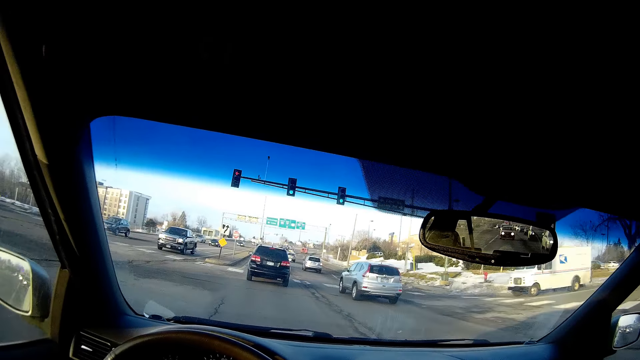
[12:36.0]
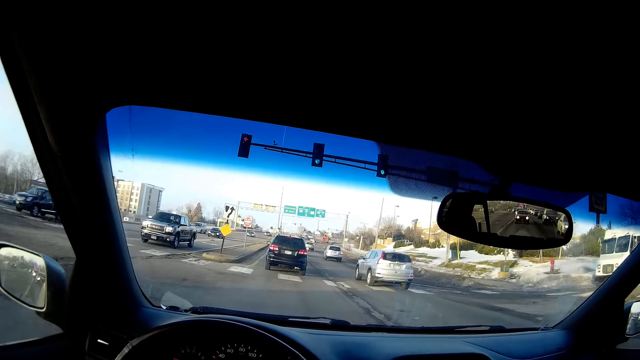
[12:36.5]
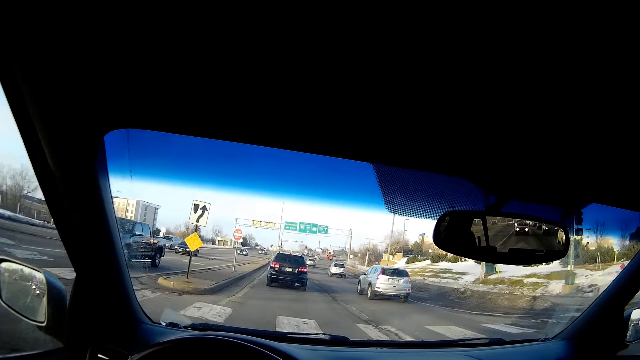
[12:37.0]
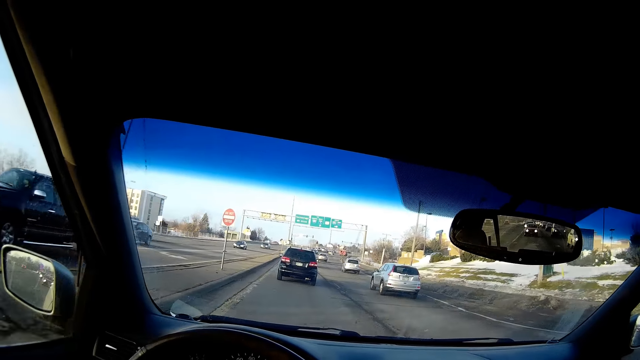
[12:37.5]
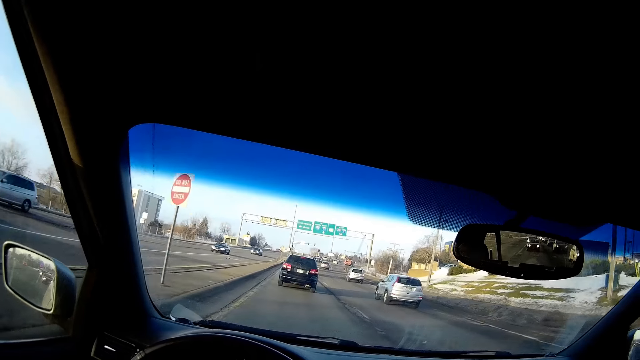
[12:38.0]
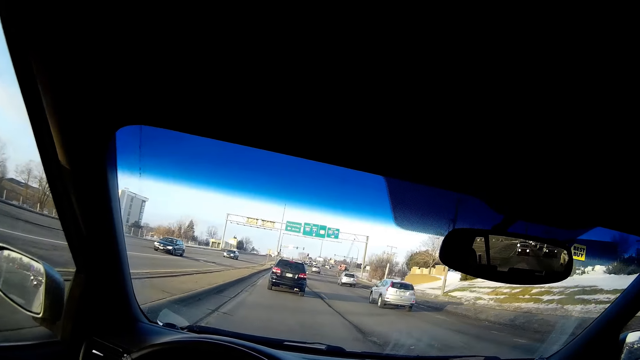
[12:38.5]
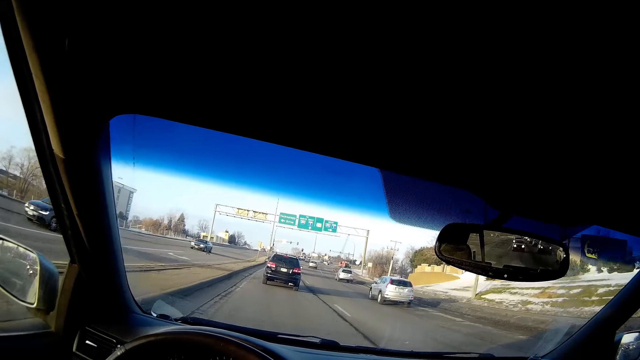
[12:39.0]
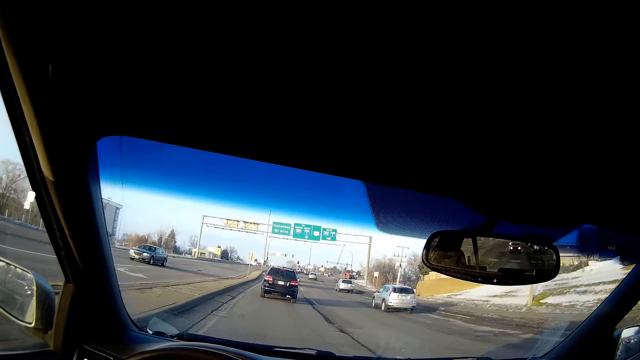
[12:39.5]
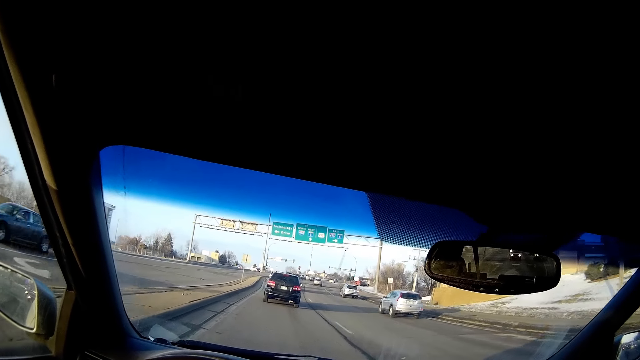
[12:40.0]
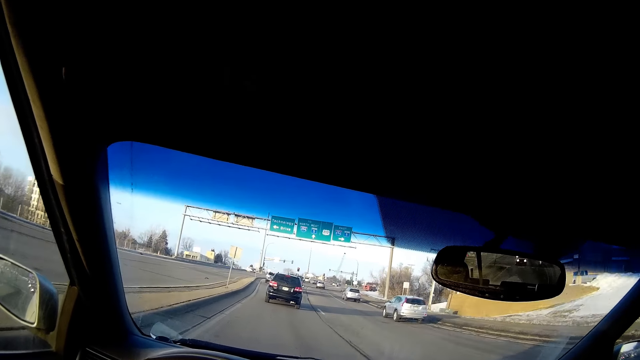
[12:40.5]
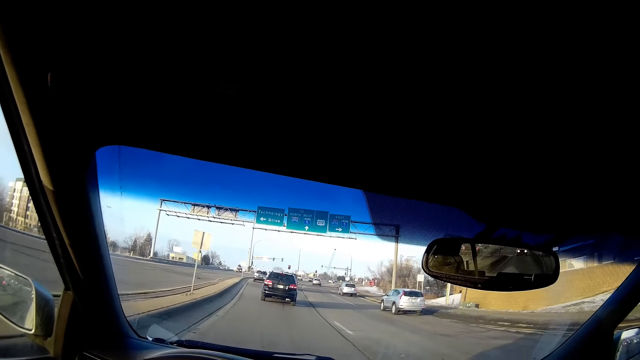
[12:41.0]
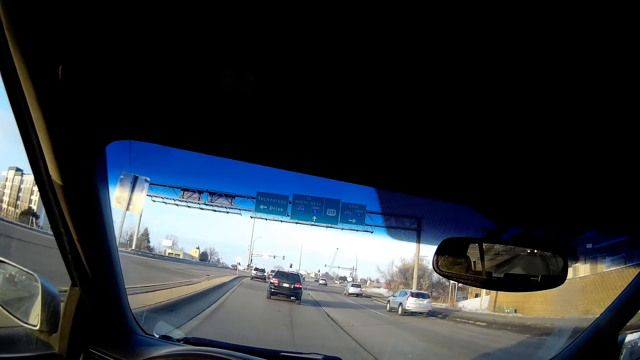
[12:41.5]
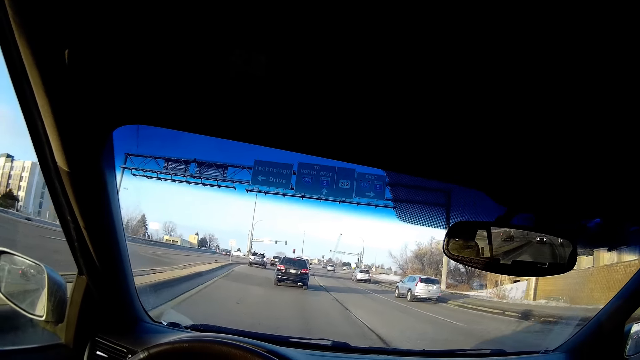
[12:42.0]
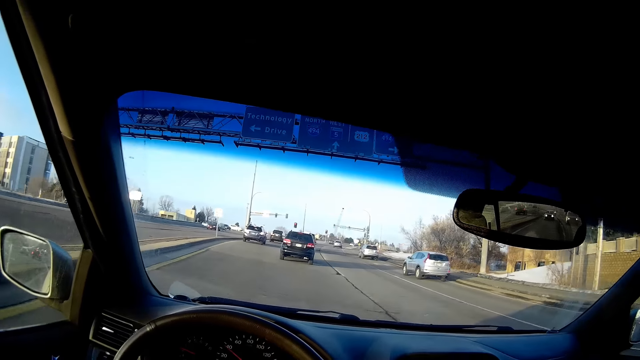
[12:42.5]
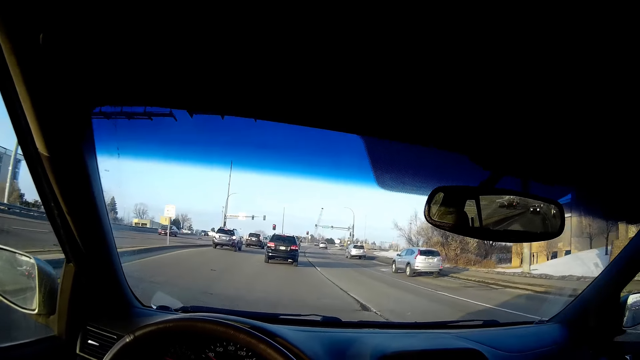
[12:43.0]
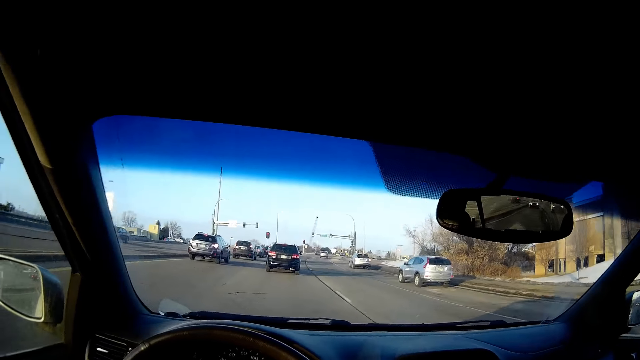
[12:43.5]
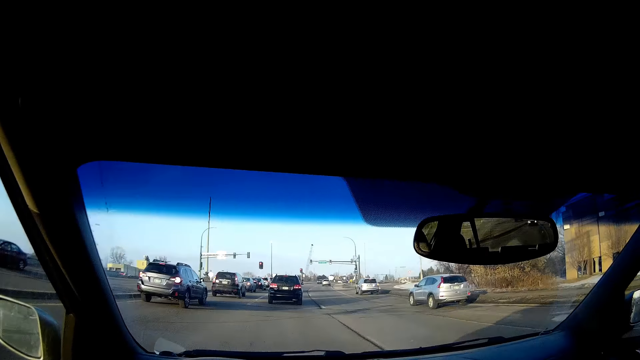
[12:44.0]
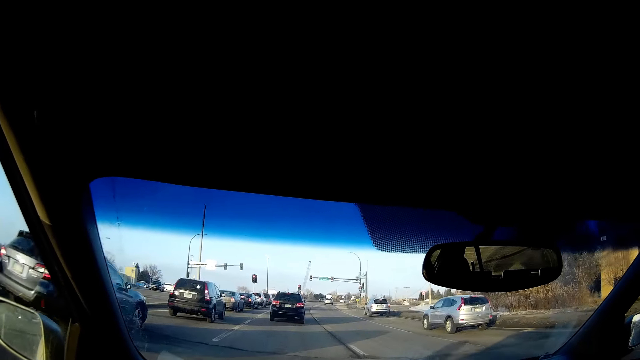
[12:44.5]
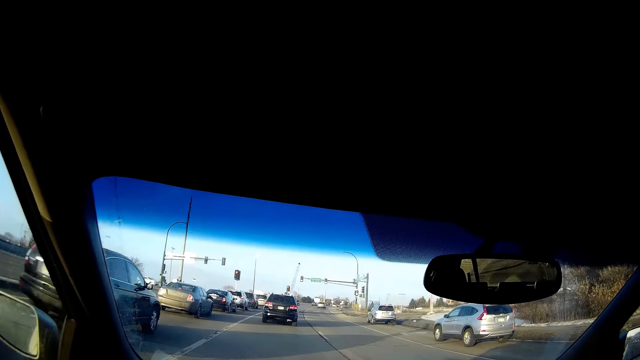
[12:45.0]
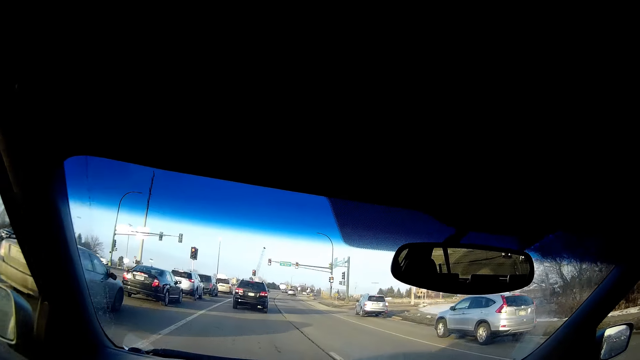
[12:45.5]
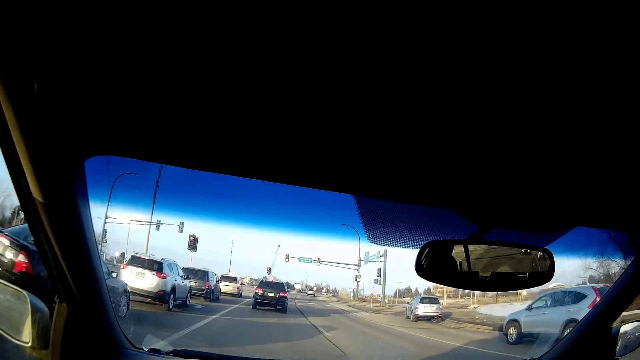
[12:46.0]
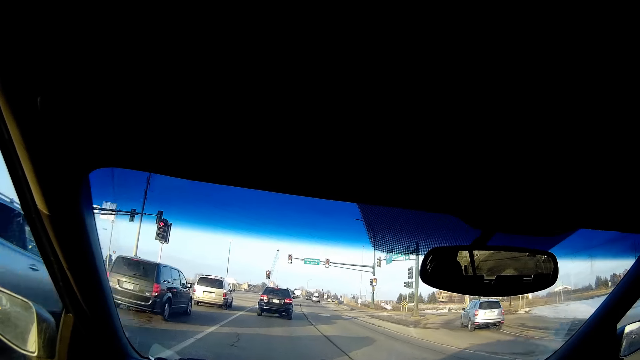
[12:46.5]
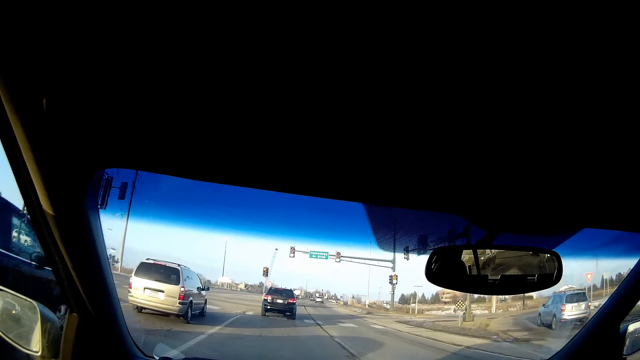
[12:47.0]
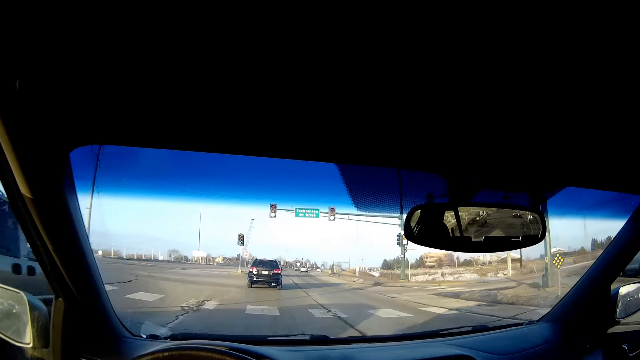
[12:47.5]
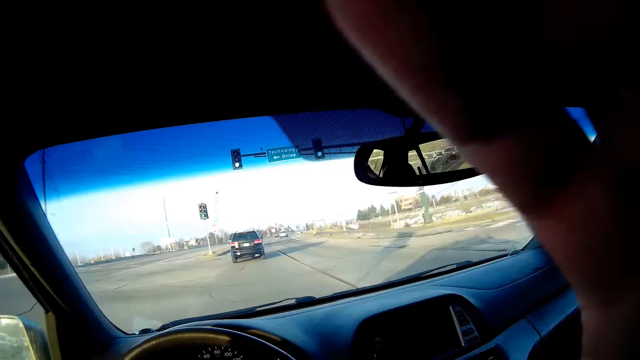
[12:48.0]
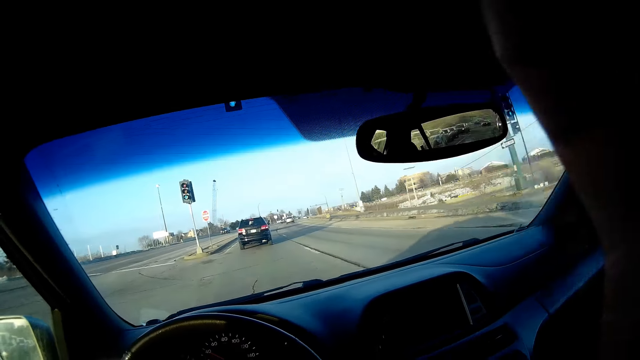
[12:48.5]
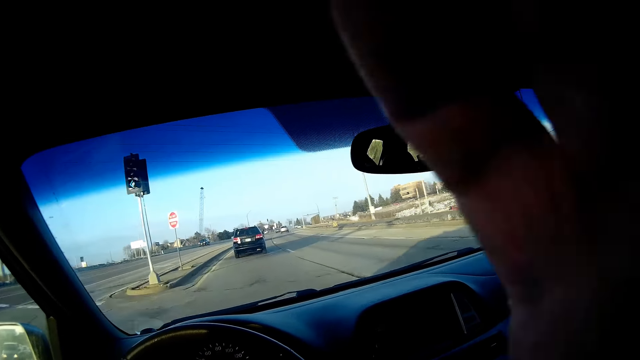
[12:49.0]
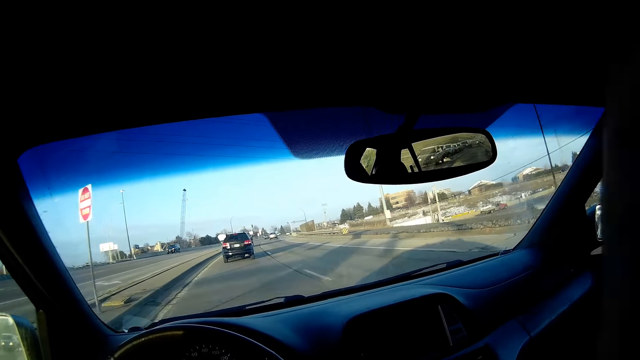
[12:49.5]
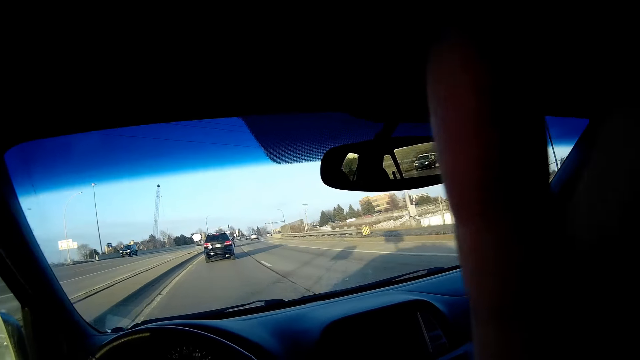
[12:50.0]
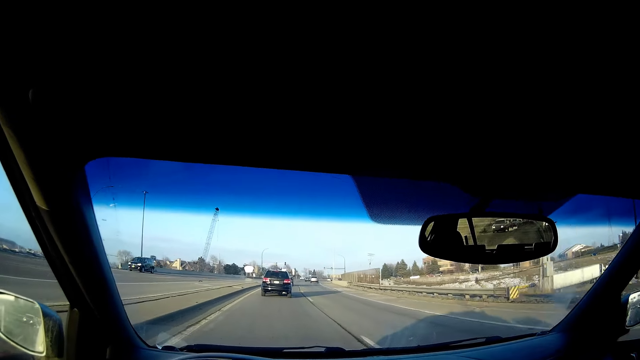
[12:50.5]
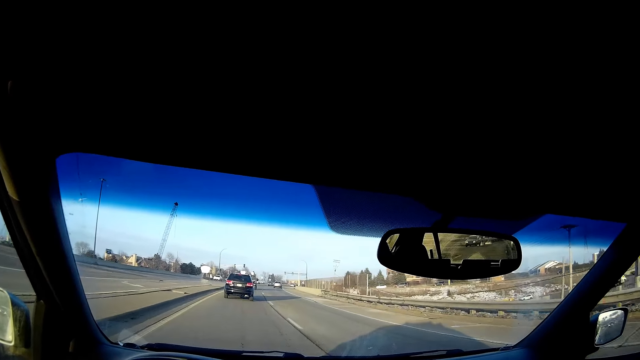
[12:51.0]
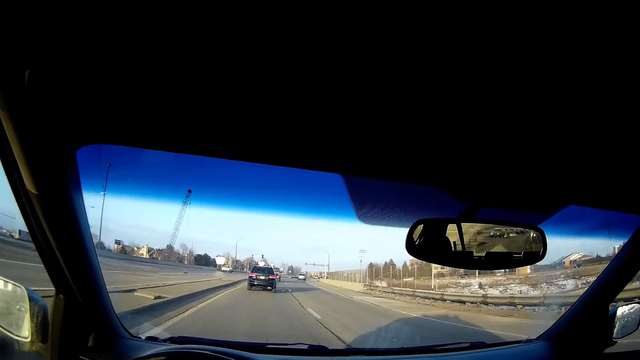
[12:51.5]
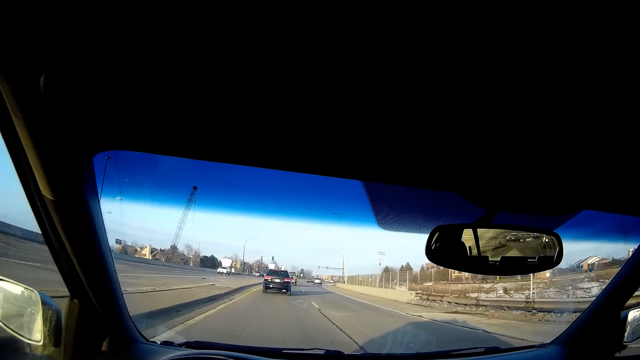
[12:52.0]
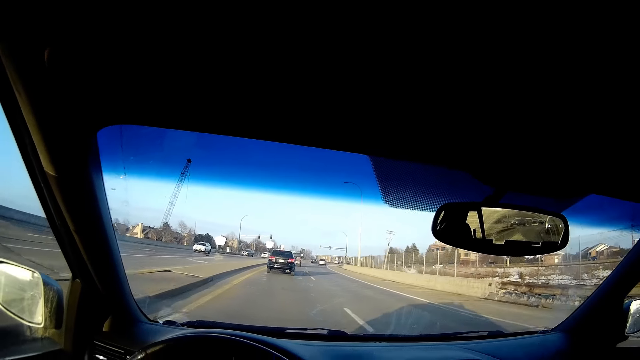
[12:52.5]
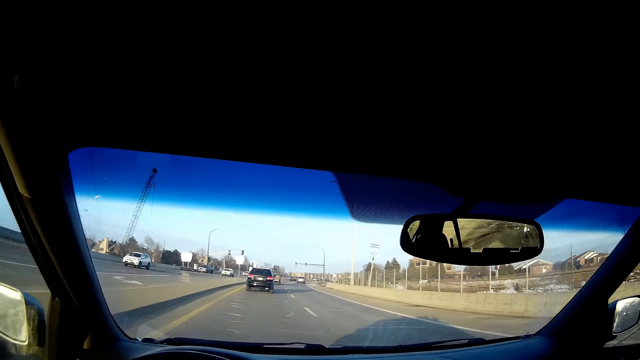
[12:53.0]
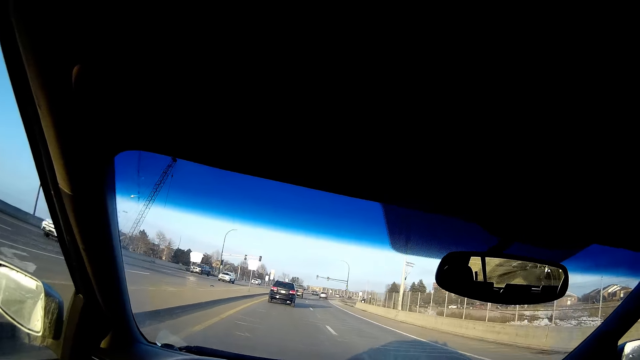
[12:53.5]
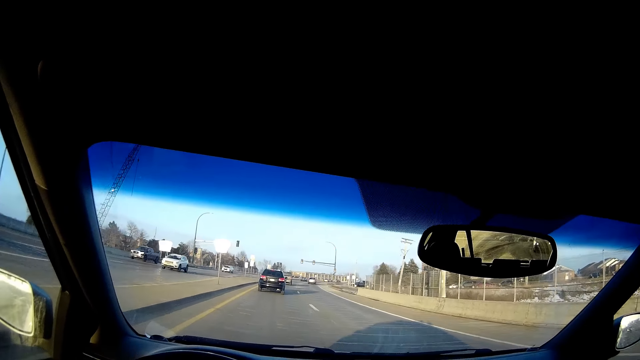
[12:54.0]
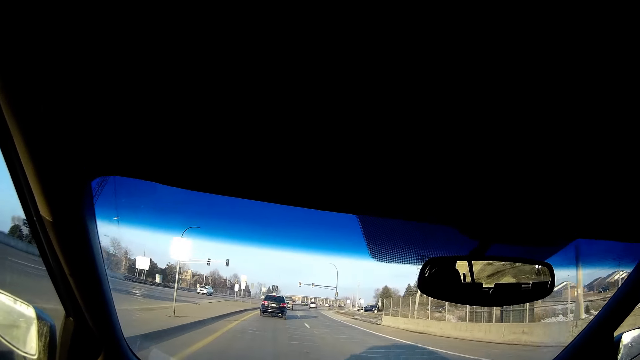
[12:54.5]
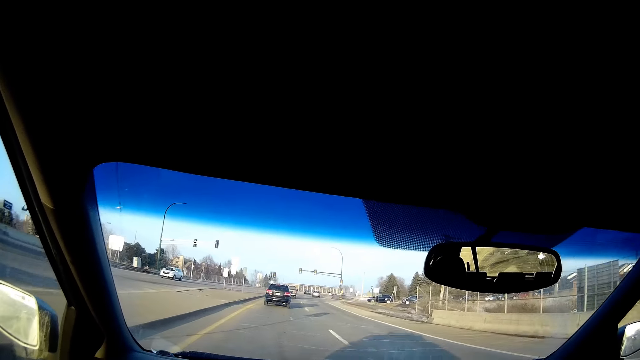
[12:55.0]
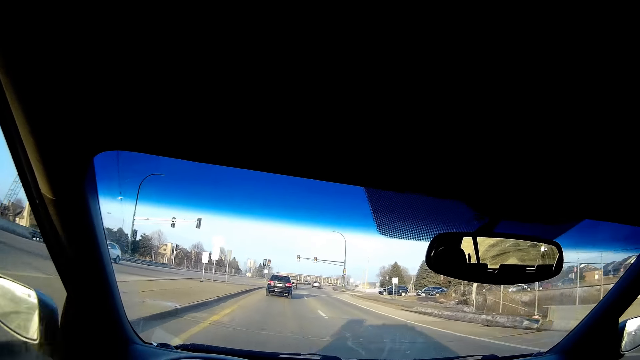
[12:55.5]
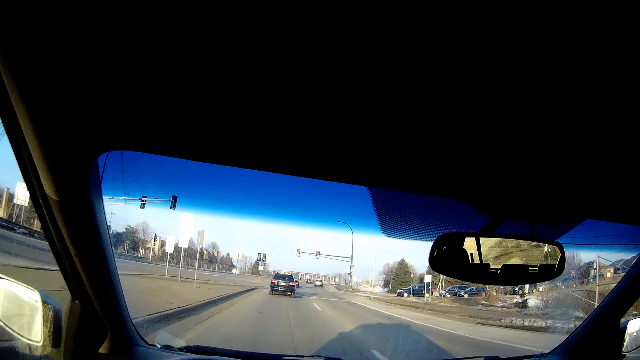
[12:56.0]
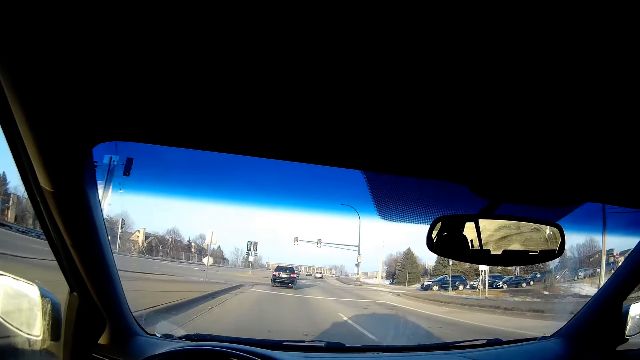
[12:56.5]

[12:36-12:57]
The camera wearer raises the hand. He adjusts the camera with his right hand. He drives the car along the tarmac road.
